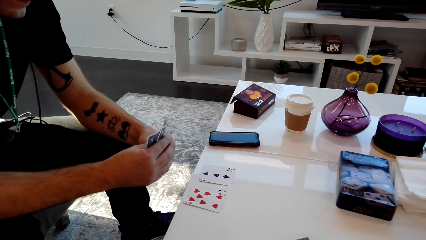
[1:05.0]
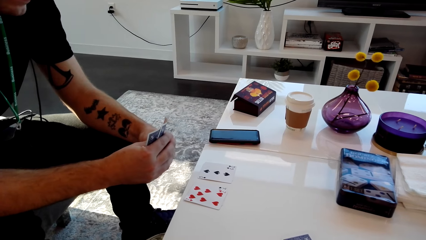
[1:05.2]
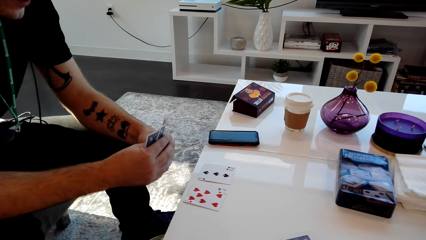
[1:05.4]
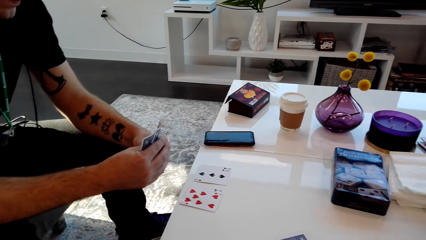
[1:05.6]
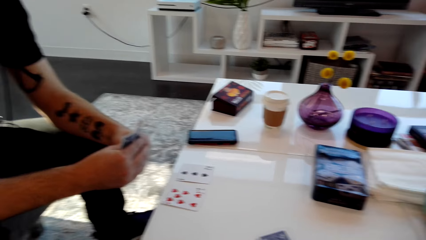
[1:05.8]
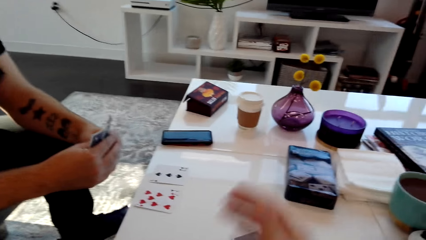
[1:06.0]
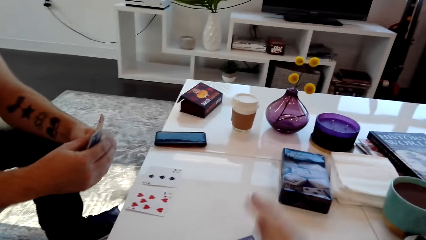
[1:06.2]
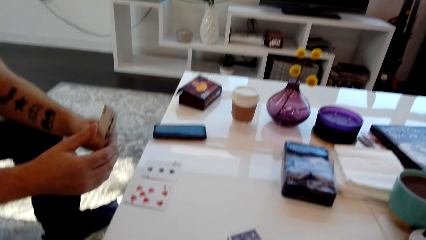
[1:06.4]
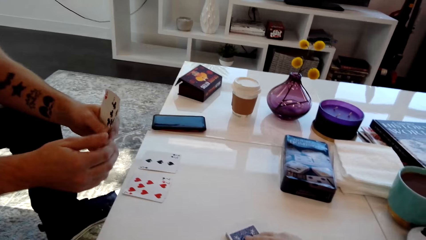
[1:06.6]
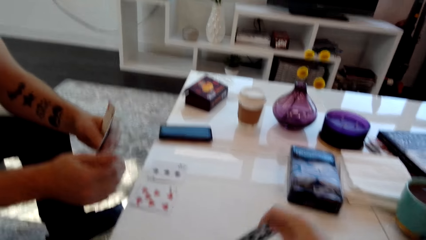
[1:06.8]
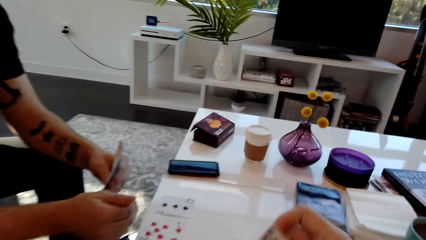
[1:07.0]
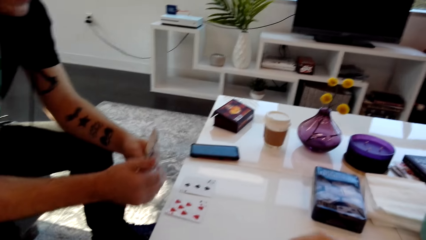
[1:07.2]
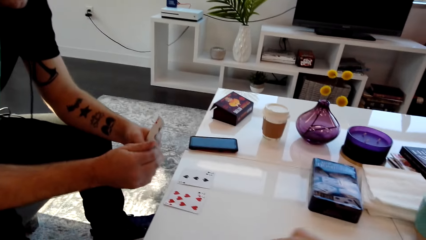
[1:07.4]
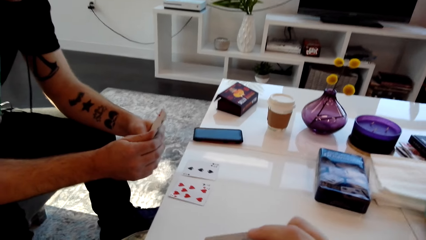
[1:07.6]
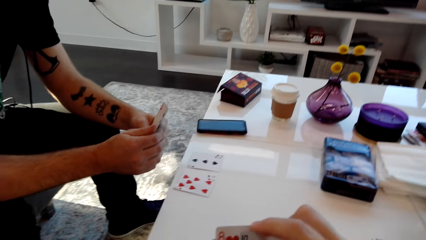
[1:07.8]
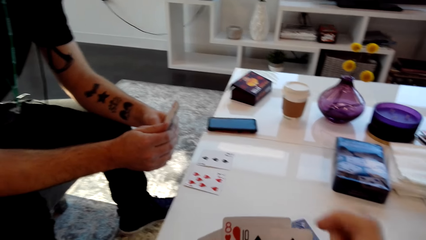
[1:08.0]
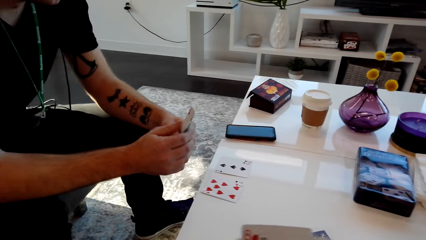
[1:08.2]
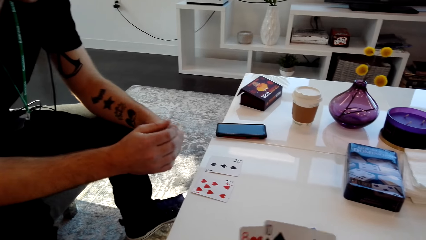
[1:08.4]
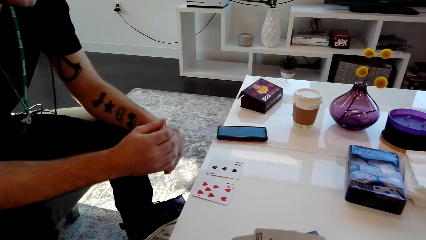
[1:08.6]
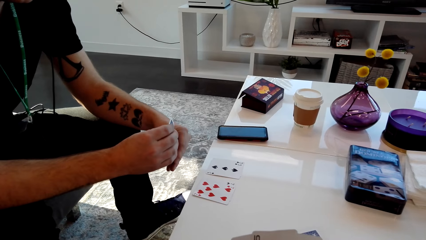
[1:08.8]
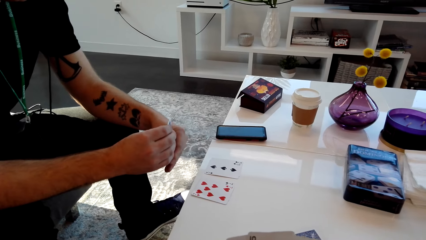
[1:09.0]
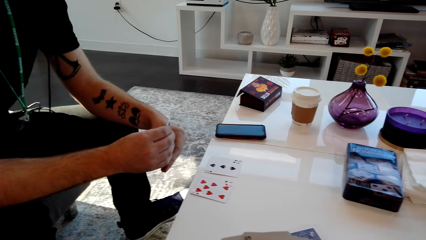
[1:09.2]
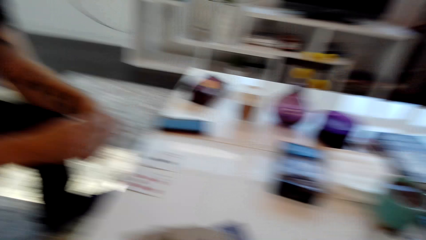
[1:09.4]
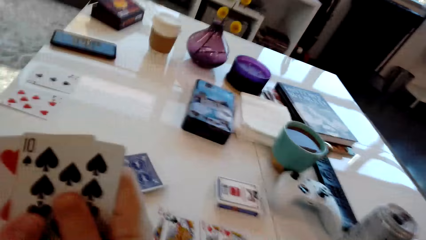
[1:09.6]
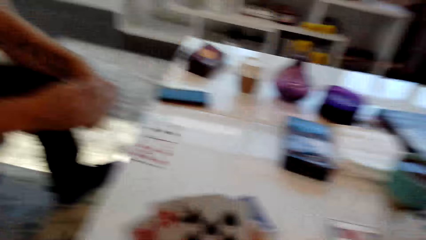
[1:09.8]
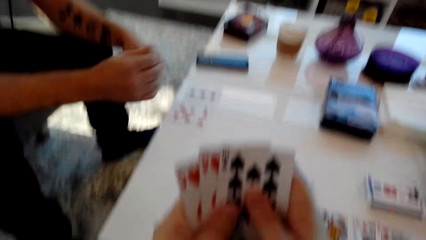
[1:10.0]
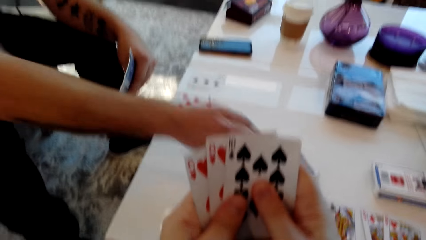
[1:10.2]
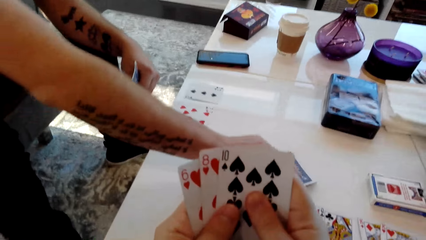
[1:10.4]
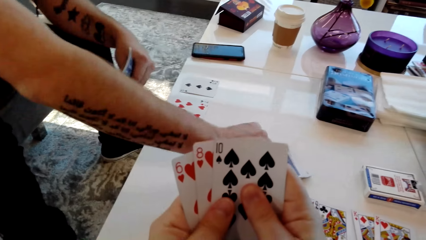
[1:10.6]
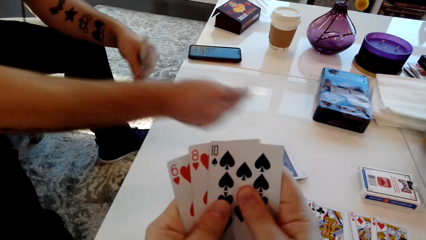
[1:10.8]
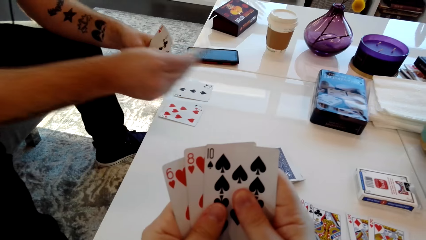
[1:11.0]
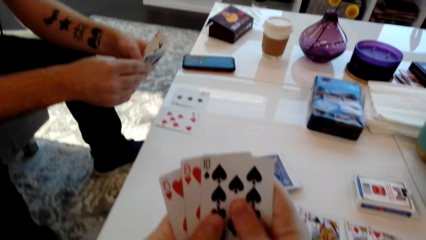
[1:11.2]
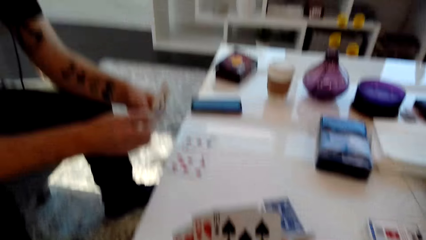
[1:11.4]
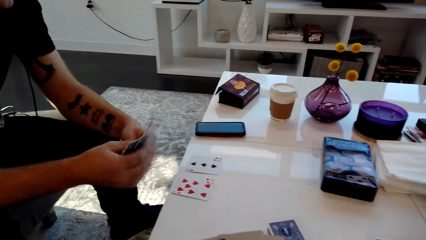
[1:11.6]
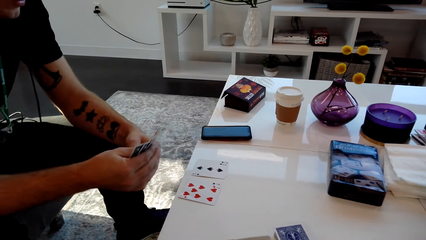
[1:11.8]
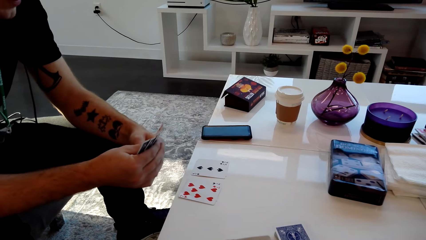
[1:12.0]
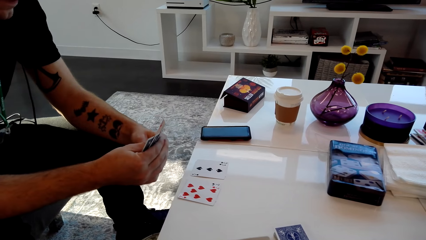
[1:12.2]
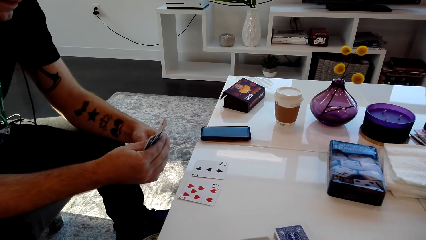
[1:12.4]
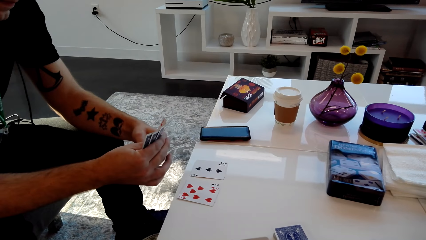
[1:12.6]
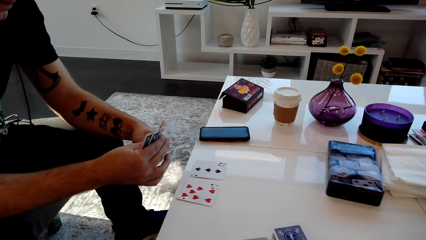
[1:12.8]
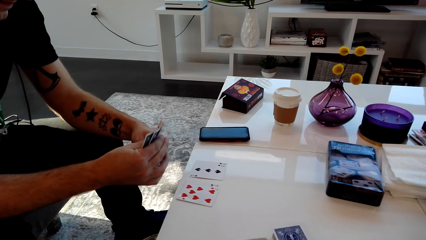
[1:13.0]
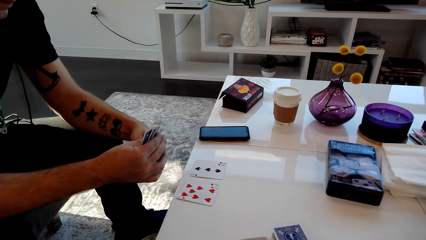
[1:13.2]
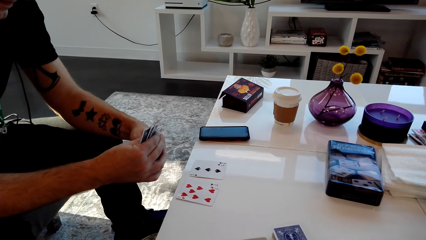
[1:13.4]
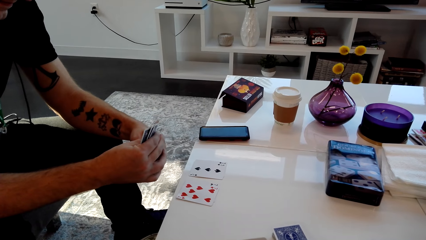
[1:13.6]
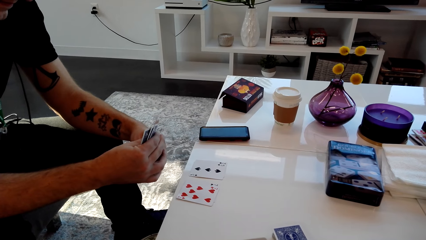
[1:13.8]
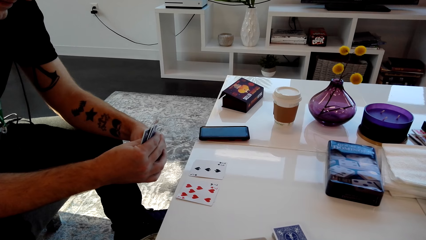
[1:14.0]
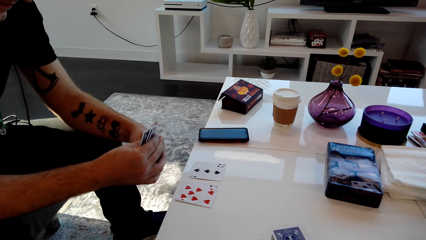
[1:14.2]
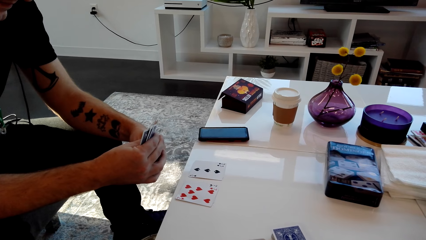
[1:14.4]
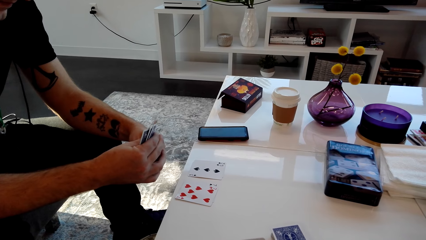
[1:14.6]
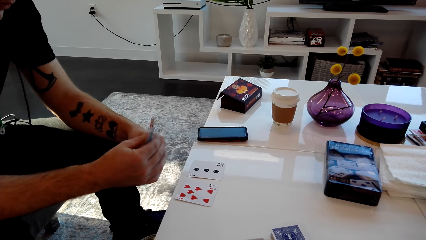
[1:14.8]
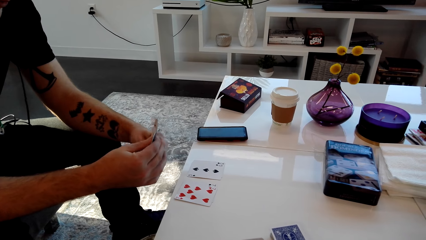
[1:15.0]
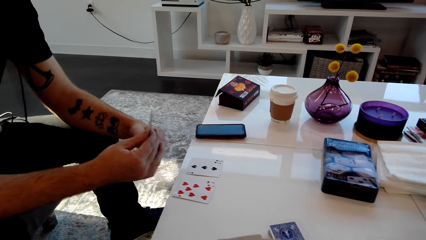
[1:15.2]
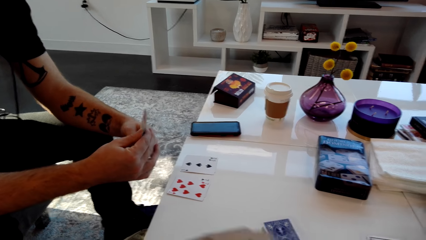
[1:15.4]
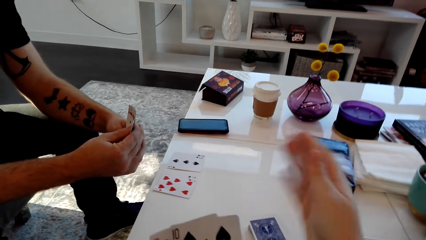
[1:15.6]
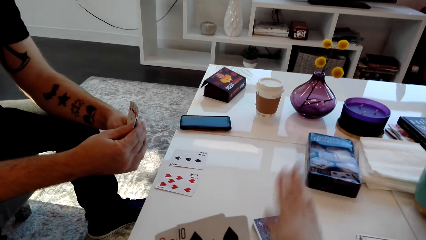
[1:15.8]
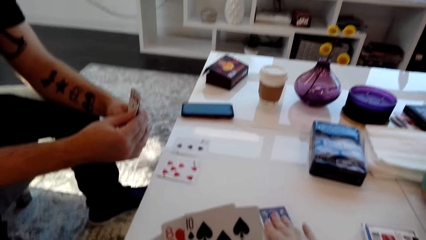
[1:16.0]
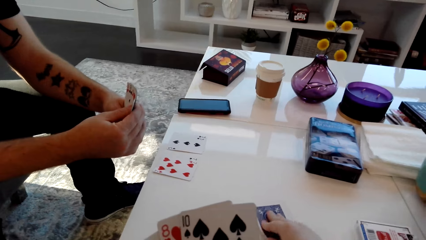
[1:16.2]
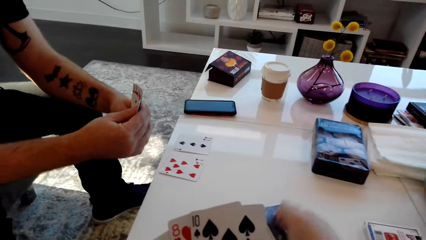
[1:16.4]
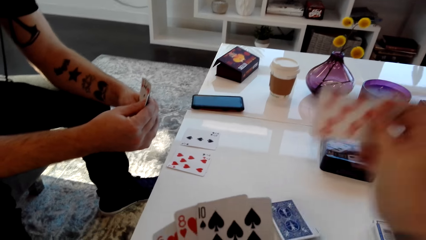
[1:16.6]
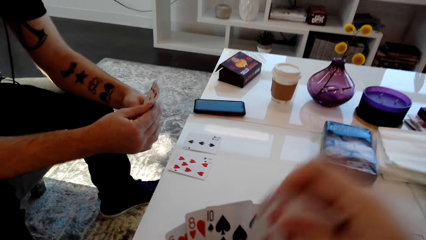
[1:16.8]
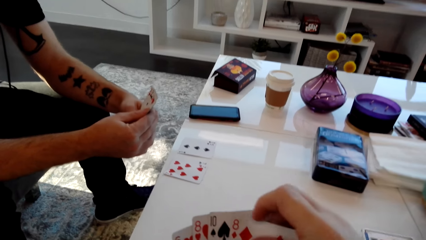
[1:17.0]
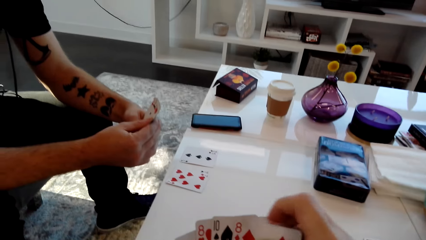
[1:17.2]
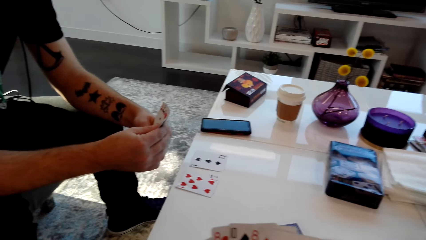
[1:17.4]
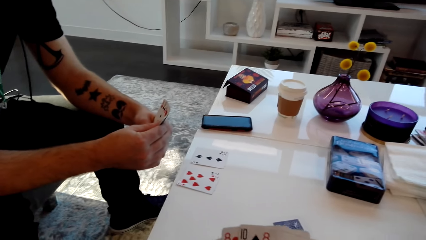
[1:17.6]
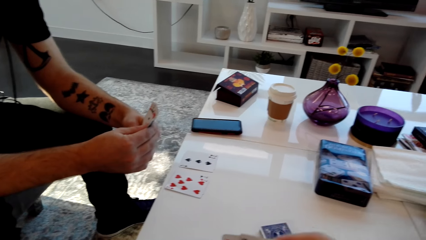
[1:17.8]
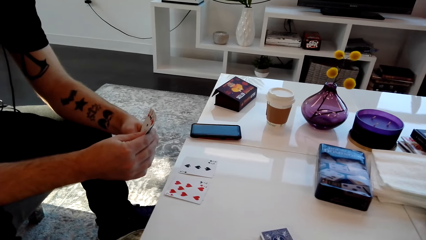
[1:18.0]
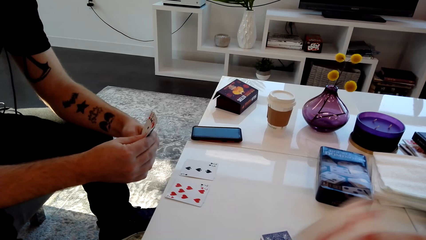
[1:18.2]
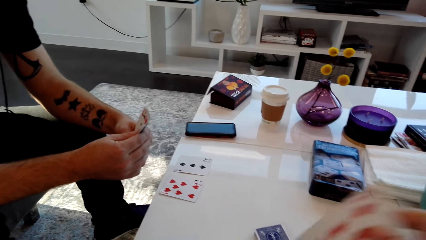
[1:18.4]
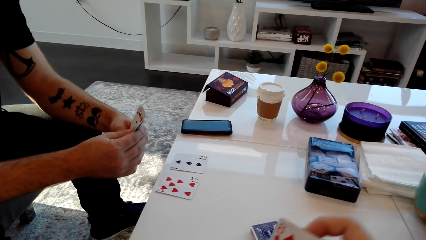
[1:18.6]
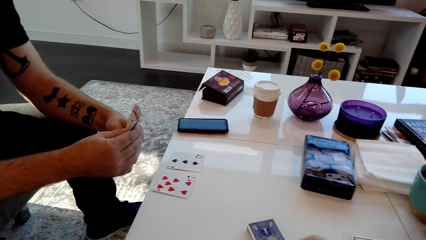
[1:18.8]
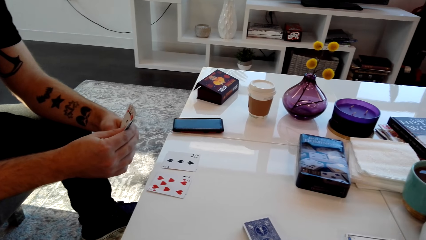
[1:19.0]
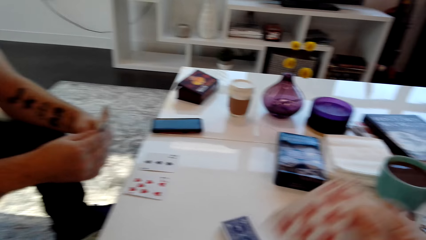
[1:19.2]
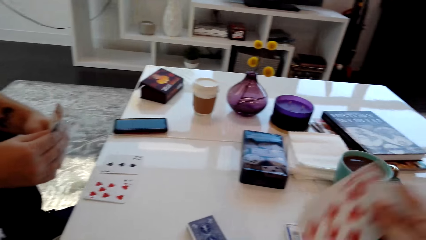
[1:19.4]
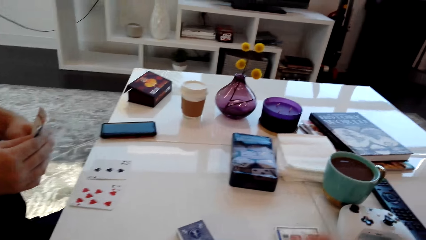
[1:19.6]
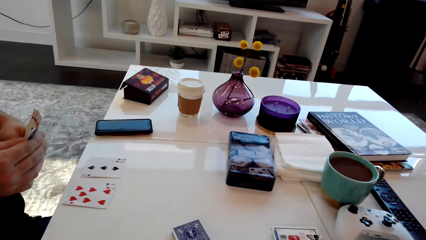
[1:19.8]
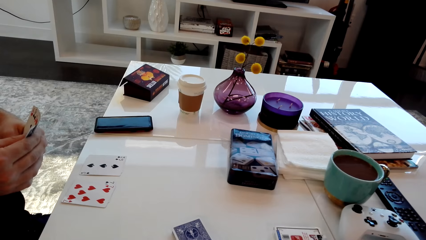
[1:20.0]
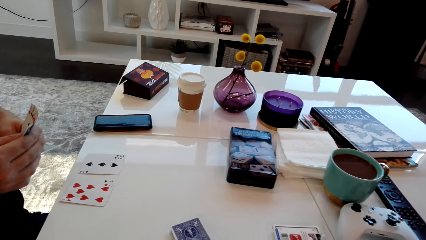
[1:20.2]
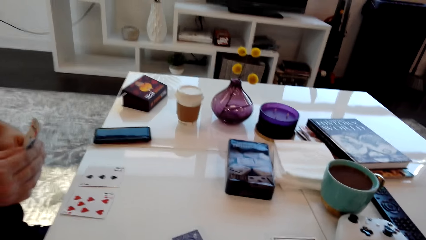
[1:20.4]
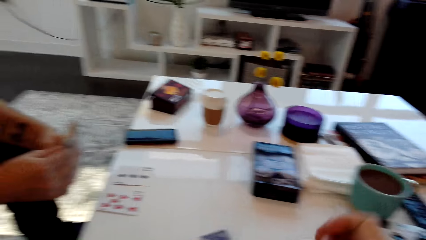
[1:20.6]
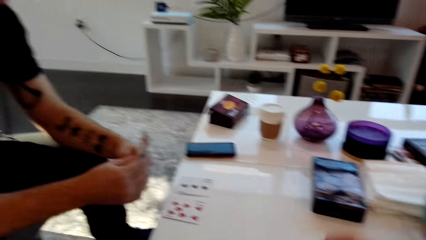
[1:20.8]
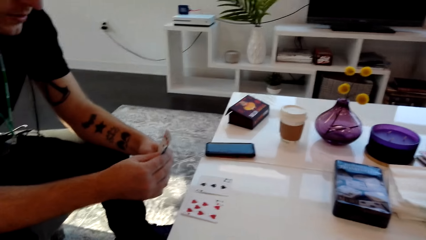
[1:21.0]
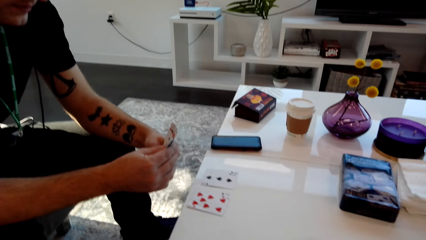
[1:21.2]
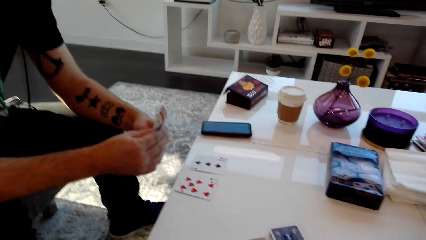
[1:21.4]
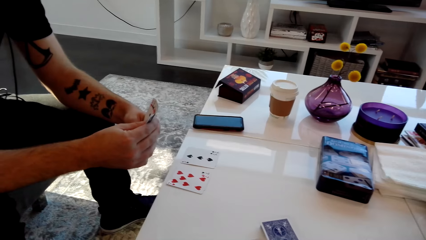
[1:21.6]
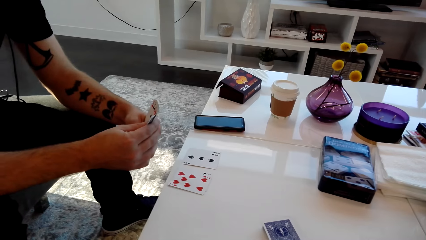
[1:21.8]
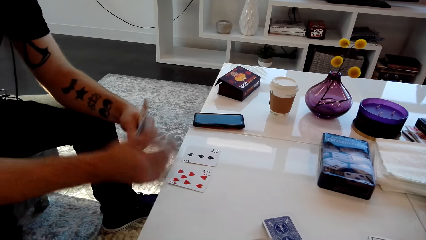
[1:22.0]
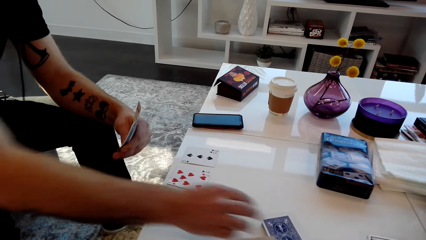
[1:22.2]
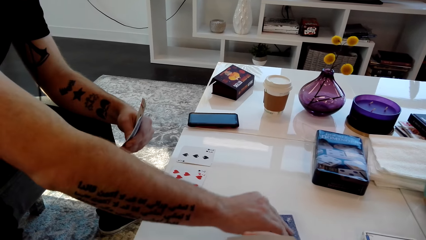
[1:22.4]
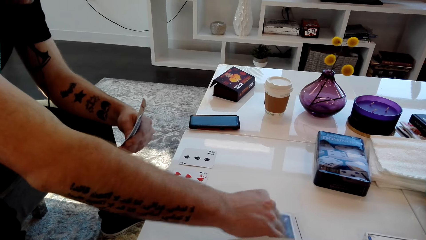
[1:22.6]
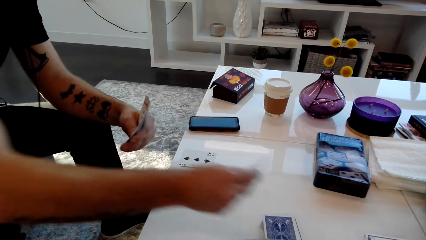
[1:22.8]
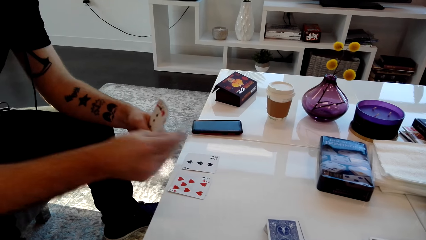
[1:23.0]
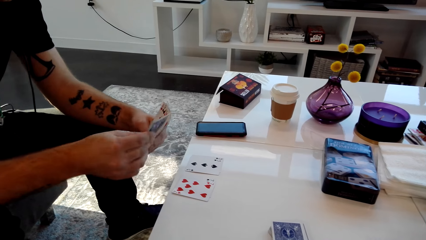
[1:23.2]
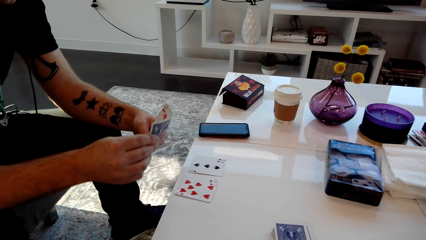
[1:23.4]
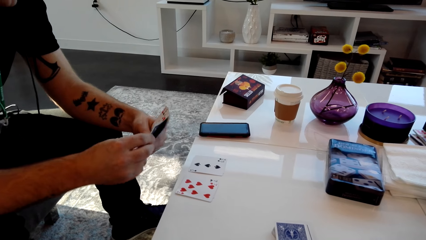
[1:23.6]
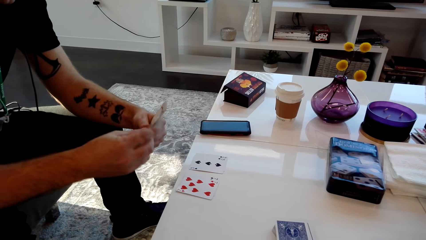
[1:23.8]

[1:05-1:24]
The man speaks. The camera wearer shuffles the cards and moves their arm. The man speaks. The camera wearer speaks, picks a card, and looks at cards. The man picks a card from the table. The camera wearer speaks. They place the card on the table, pick the card from the table, and shuffle the cards. They exclaim loudly. They pick a card. The man speaks. The camera wearer picks a card and speaks. The man picks a card from the table.
